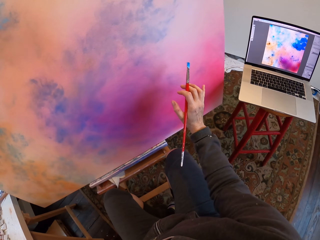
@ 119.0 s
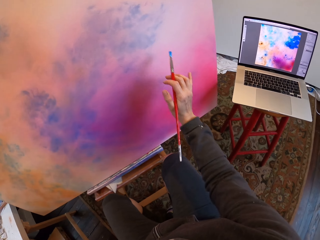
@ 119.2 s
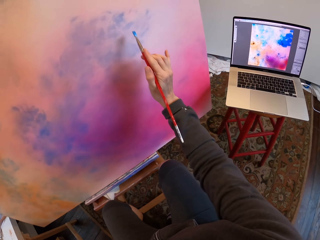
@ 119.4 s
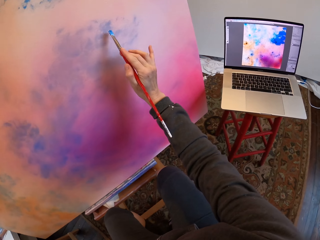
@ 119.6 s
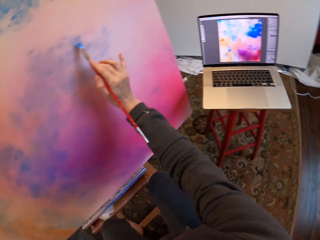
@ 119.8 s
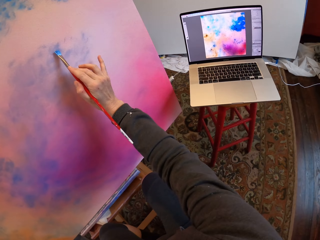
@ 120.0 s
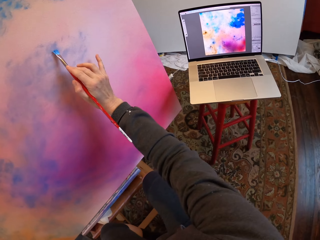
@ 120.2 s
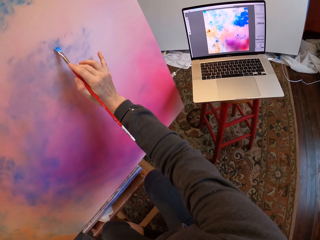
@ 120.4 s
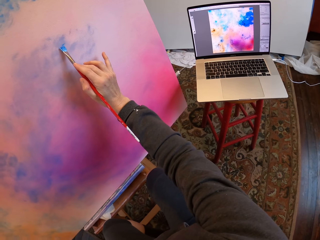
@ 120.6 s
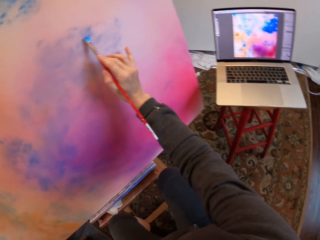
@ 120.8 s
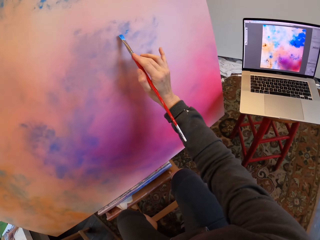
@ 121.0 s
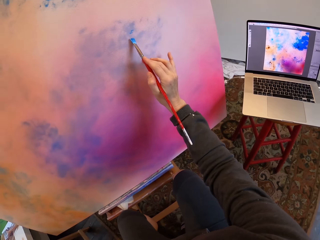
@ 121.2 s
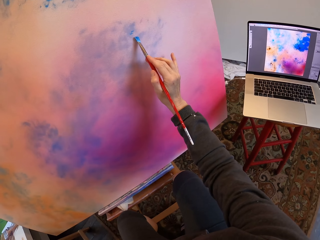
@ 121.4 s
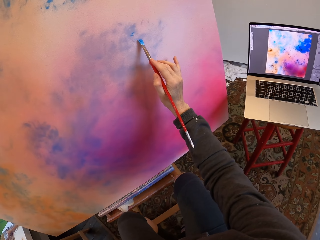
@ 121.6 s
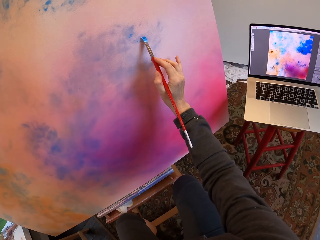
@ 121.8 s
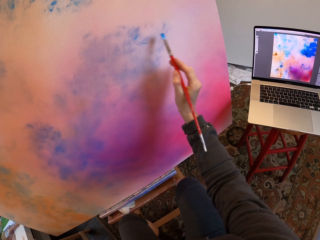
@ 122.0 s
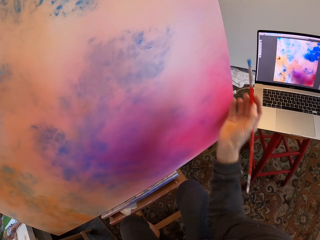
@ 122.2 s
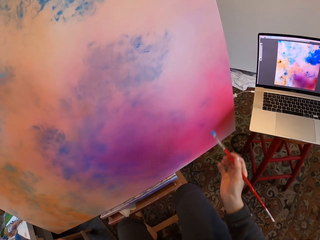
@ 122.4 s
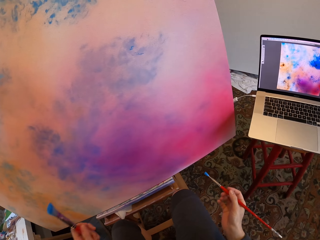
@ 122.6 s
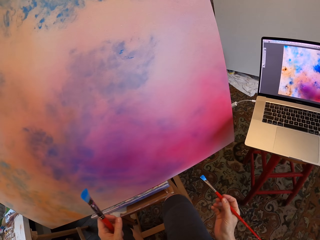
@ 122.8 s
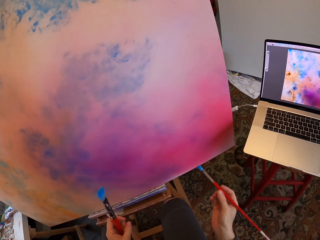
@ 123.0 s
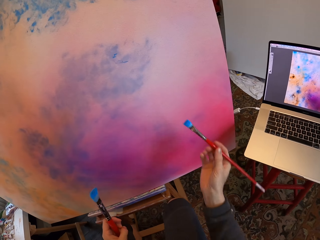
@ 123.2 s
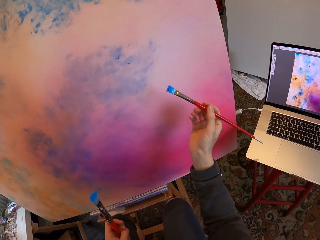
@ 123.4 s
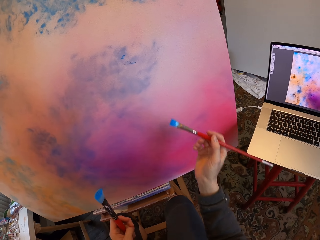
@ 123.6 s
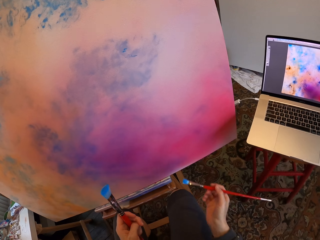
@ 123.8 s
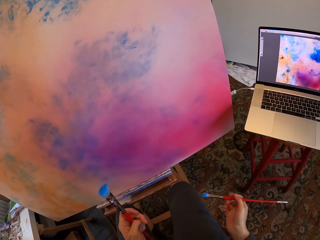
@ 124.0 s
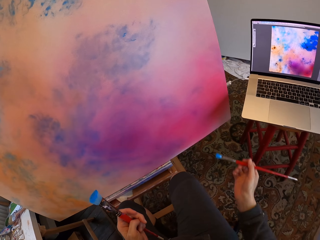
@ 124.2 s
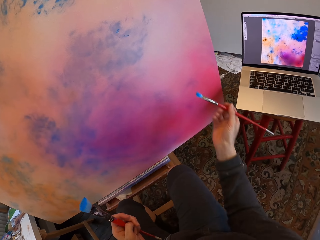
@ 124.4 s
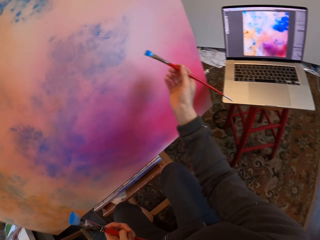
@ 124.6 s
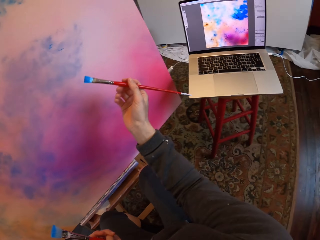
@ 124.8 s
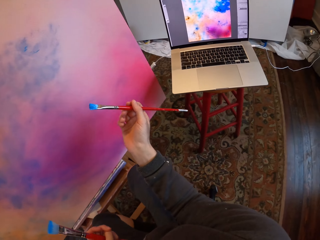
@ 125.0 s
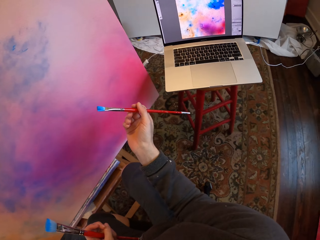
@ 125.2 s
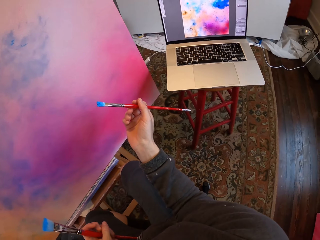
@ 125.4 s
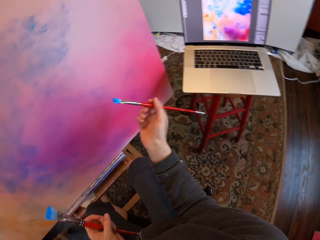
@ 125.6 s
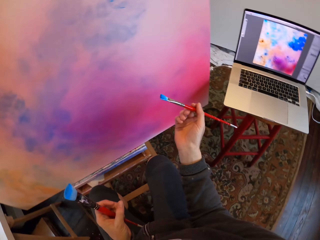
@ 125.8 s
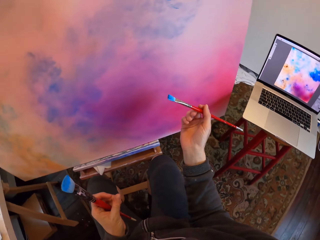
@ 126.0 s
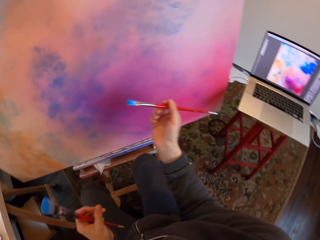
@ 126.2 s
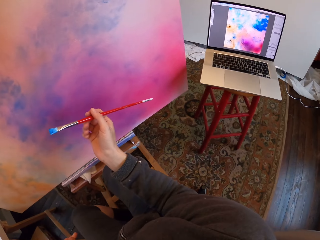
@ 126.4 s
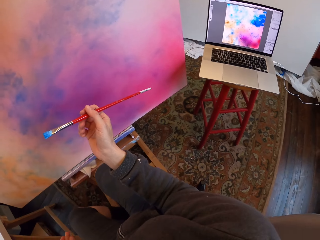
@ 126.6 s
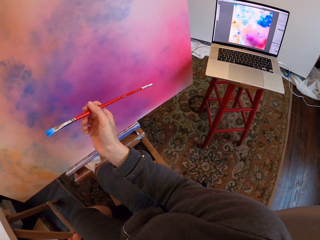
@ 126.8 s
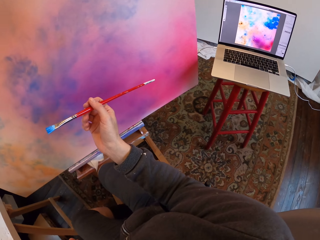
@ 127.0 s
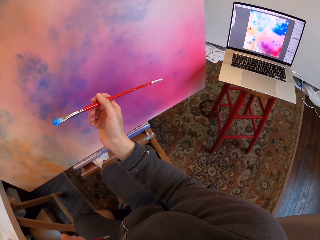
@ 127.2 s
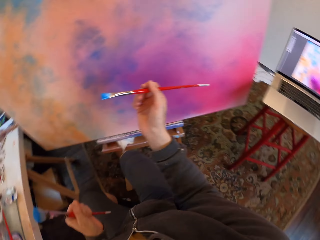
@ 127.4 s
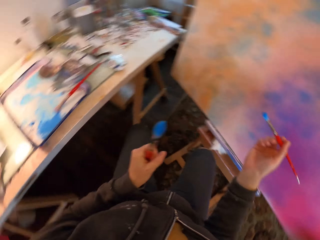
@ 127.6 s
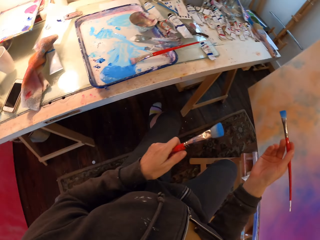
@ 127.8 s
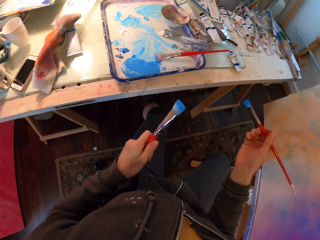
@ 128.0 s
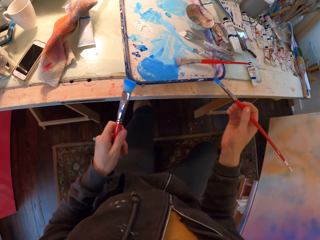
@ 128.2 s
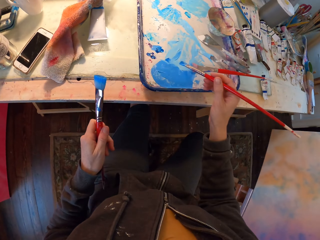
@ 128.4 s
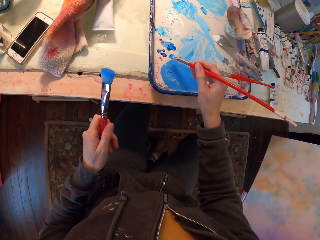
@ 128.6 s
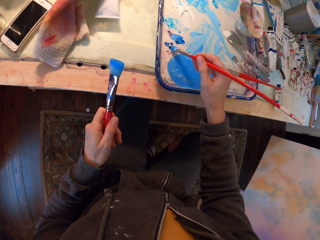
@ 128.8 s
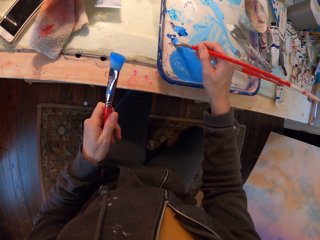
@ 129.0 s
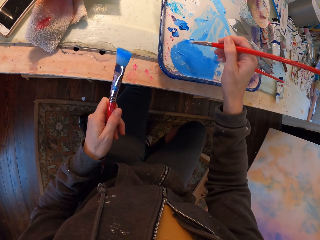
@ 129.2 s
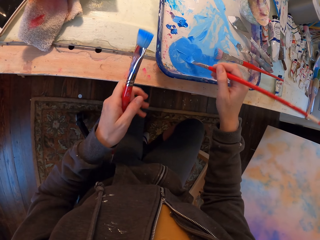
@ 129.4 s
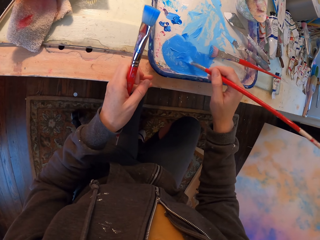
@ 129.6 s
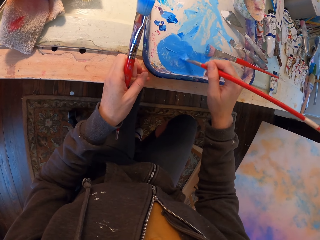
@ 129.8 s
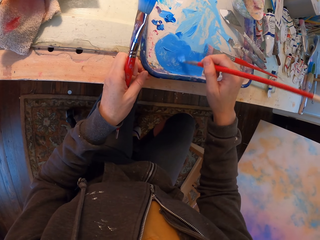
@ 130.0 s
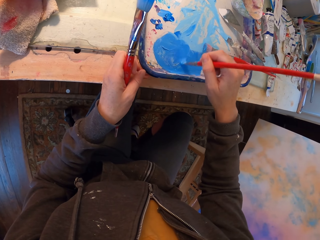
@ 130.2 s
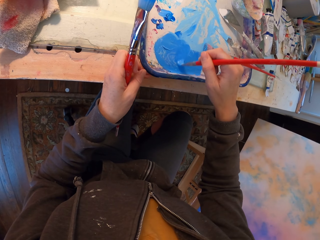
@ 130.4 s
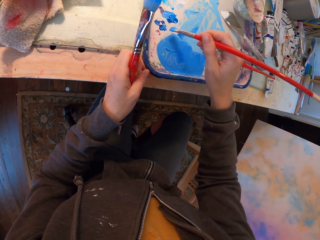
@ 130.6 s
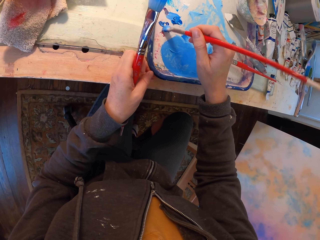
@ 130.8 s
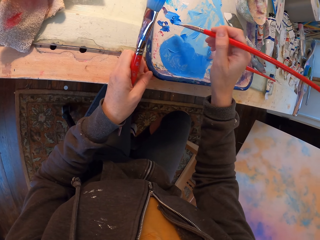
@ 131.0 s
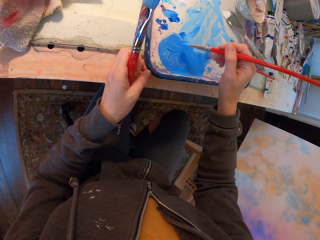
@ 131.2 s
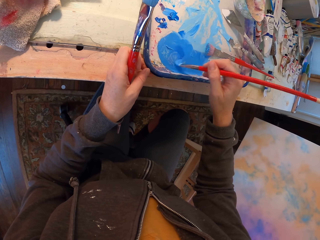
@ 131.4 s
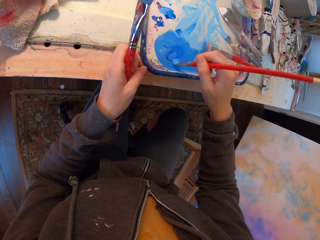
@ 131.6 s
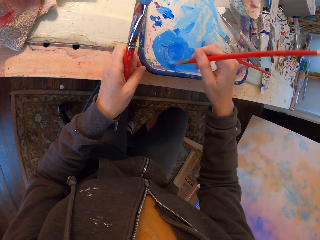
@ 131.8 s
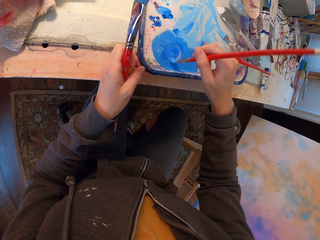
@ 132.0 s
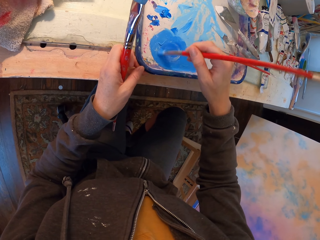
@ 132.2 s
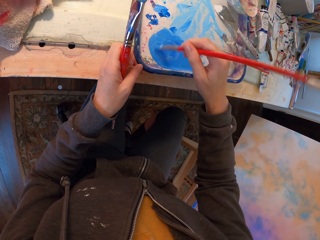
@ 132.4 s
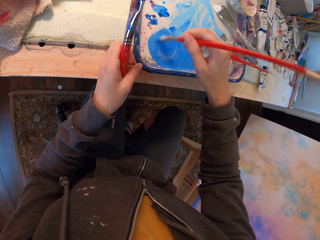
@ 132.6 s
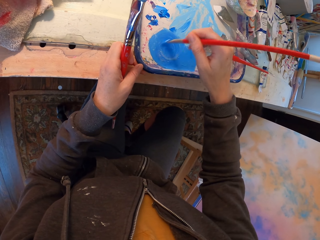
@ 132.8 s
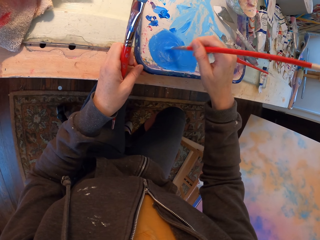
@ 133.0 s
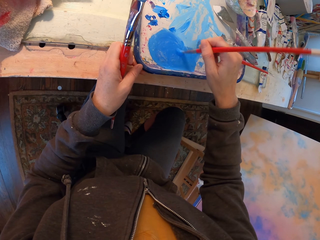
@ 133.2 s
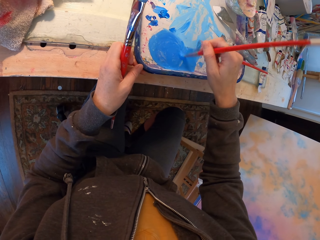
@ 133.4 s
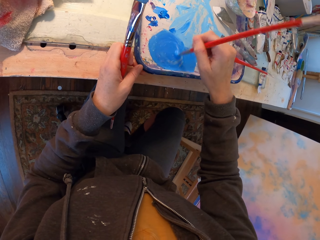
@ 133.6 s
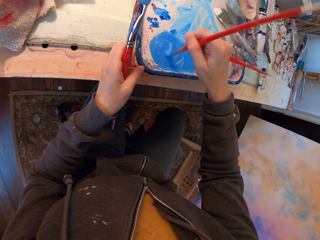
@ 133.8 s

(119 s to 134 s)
The camera wearer paints the wall with the brush. They look at the laptop. They look around. They mix the paint with the brush.

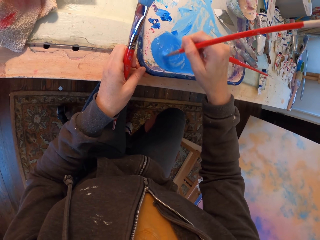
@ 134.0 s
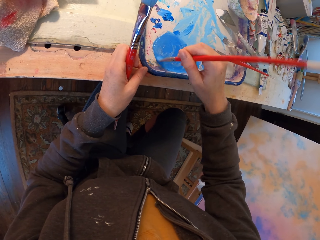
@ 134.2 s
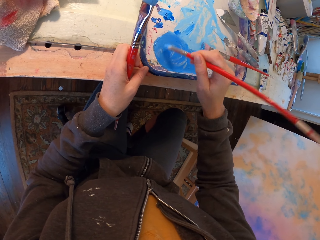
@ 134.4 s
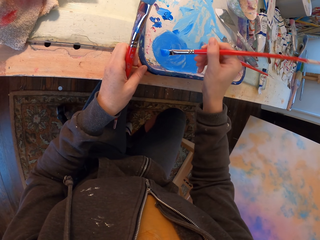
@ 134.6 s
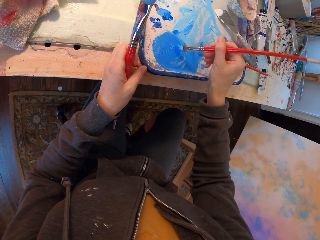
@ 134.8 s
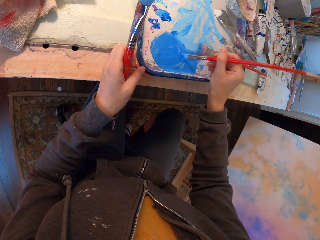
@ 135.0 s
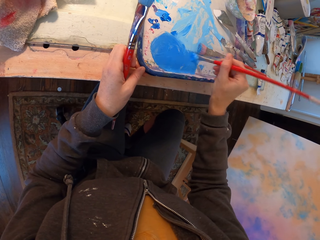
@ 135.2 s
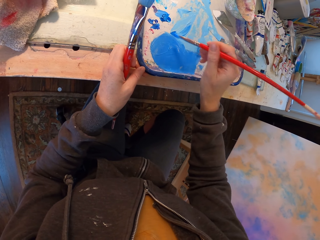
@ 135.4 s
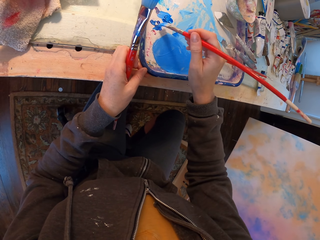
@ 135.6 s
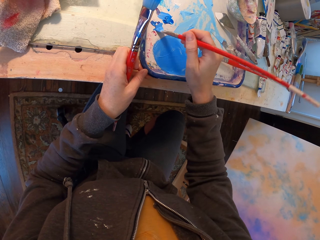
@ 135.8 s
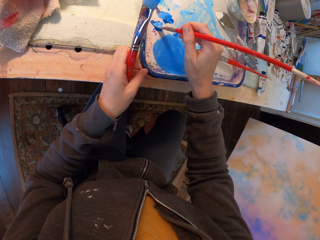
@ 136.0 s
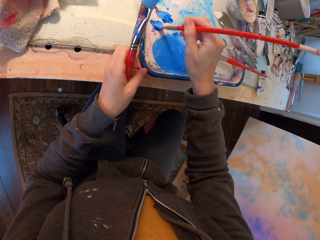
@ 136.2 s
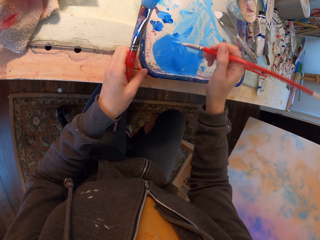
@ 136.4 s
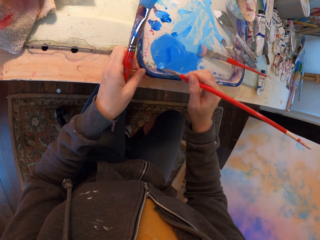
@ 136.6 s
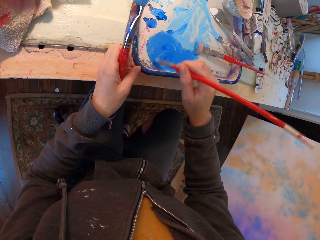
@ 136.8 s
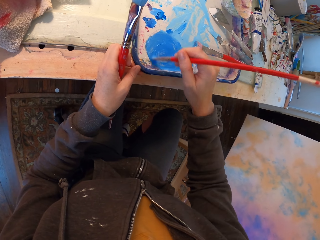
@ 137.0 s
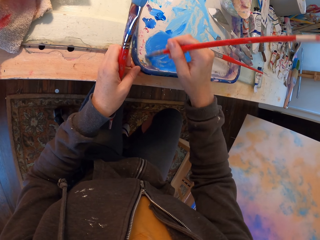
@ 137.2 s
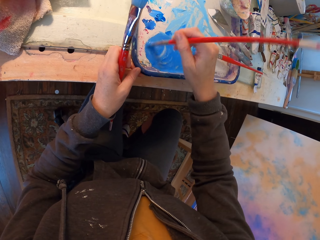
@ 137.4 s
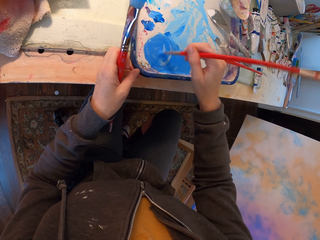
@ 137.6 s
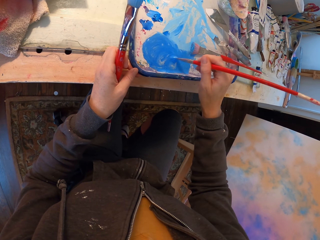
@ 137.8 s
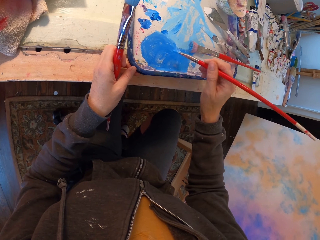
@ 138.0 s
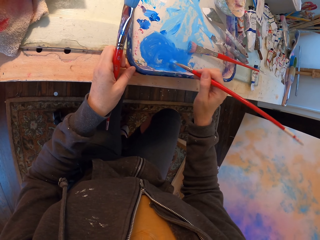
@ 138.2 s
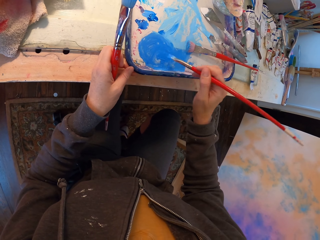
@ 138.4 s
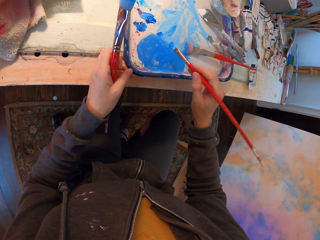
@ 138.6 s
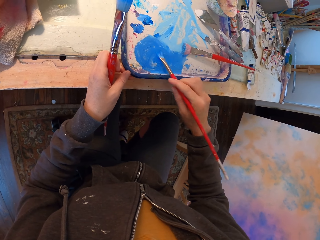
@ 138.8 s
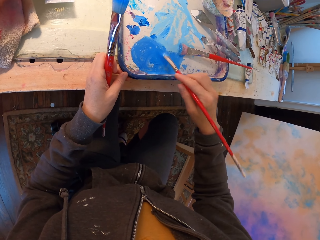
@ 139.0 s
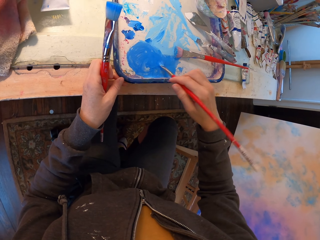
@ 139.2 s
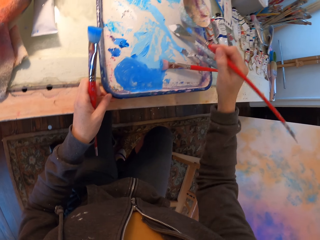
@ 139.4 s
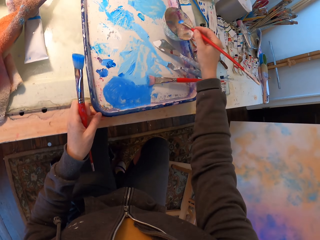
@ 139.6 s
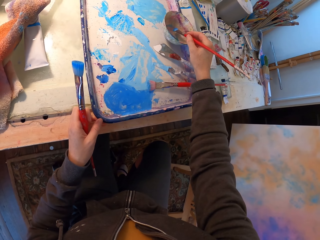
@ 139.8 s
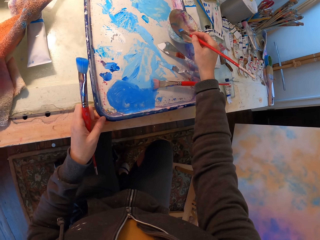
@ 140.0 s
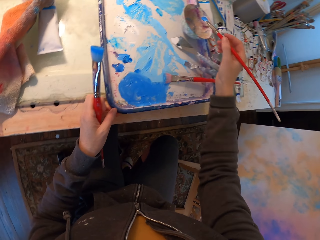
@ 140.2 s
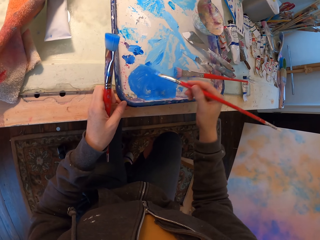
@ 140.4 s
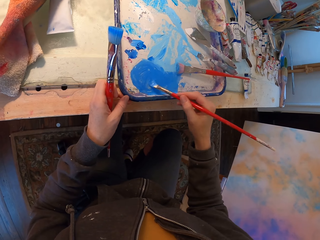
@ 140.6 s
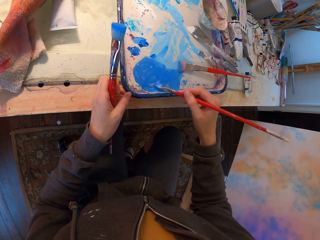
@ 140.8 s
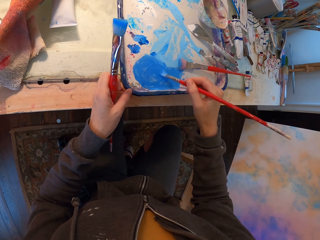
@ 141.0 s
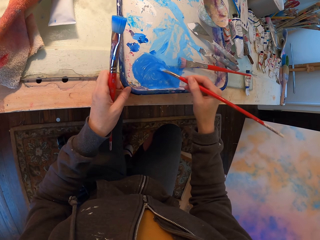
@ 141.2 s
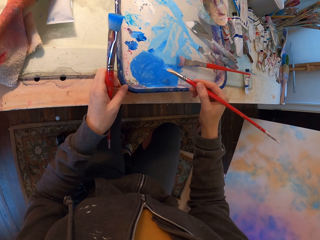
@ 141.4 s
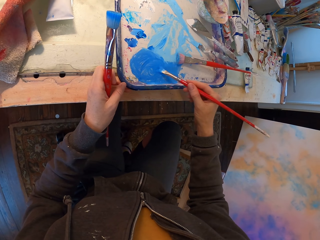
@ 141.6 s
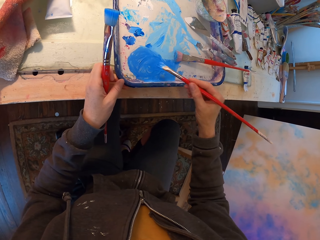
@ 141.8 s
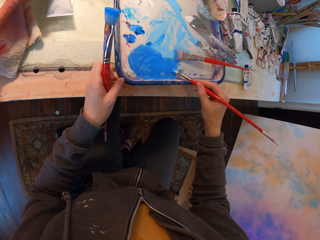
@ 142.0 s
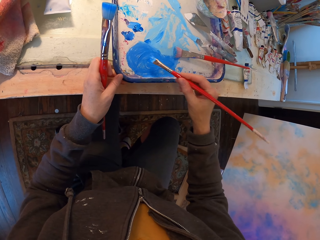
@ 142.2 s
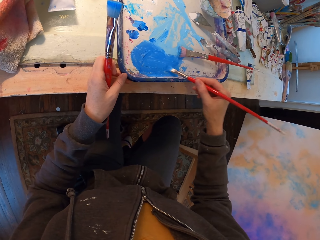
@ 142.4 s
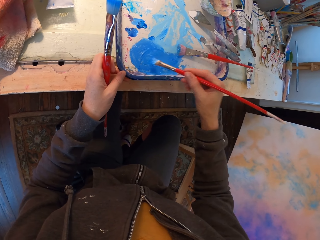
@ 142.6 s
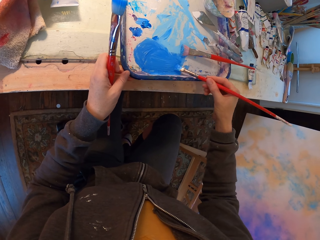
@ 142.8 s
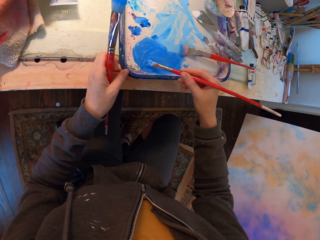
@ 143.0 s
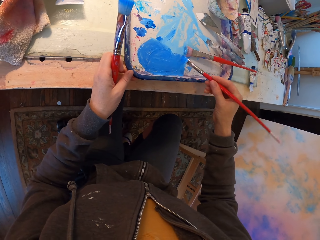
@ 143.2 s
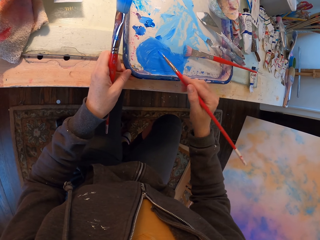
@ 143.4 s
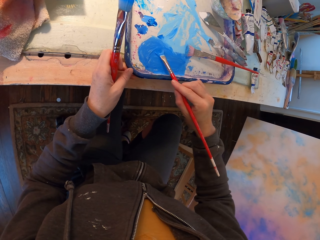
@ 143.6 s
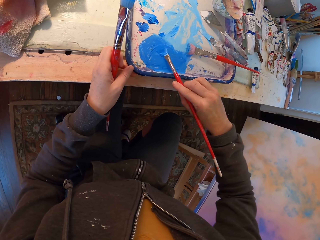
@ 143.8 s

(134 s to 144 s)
The camera wearer dips the brush in the paint. They mix the paint with the brush.
